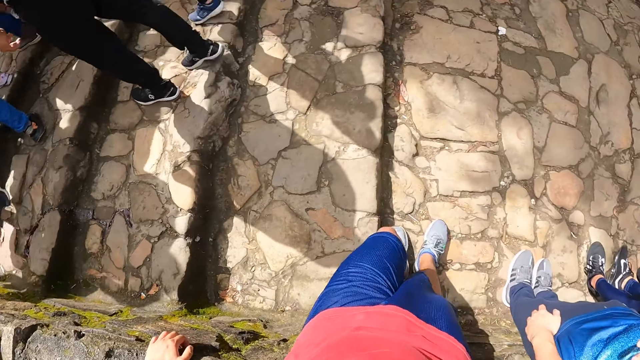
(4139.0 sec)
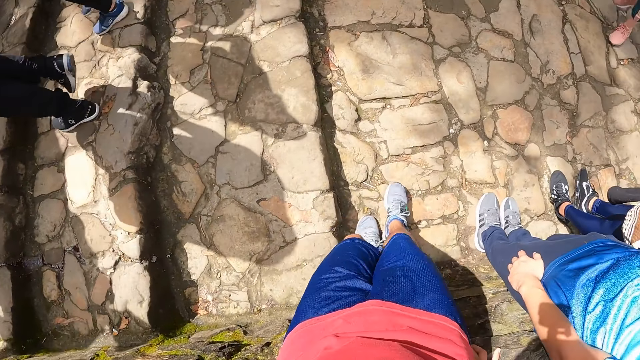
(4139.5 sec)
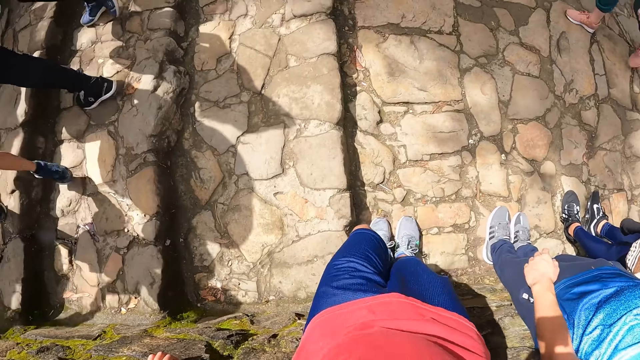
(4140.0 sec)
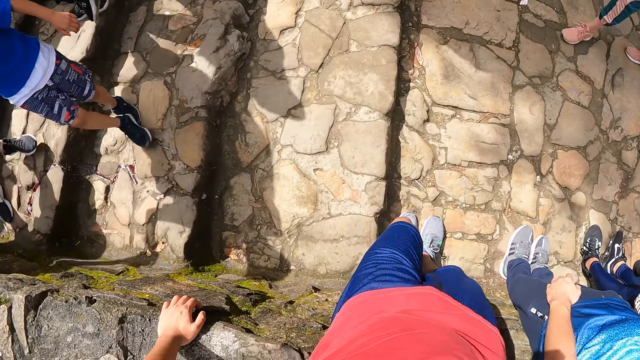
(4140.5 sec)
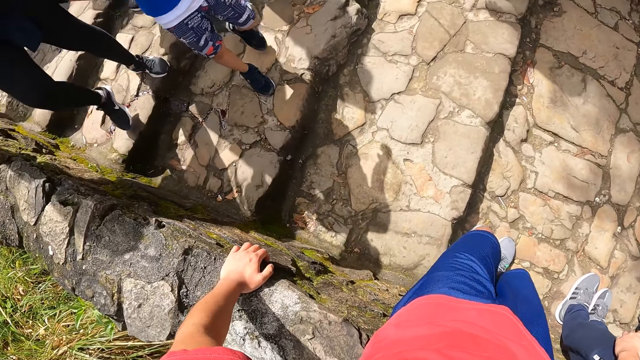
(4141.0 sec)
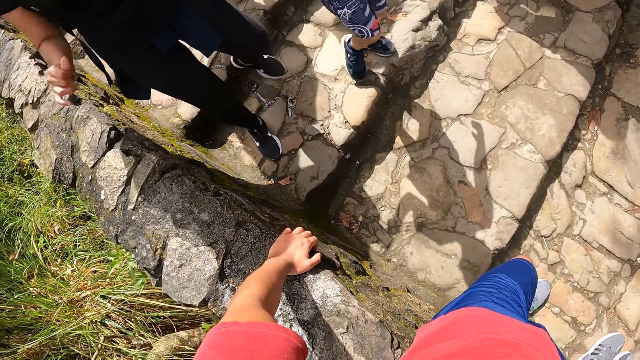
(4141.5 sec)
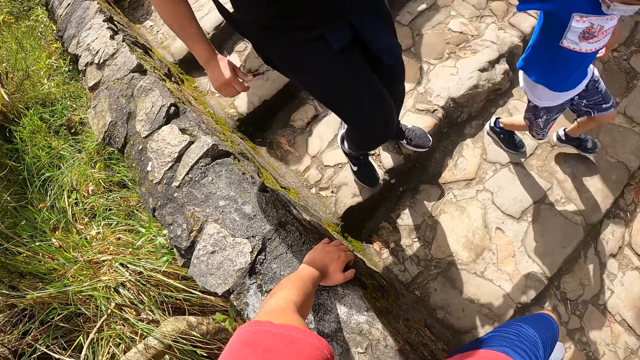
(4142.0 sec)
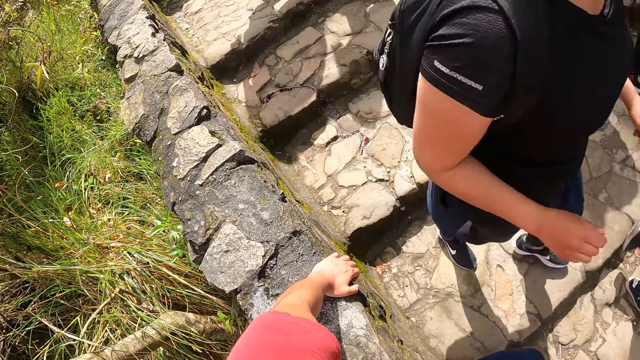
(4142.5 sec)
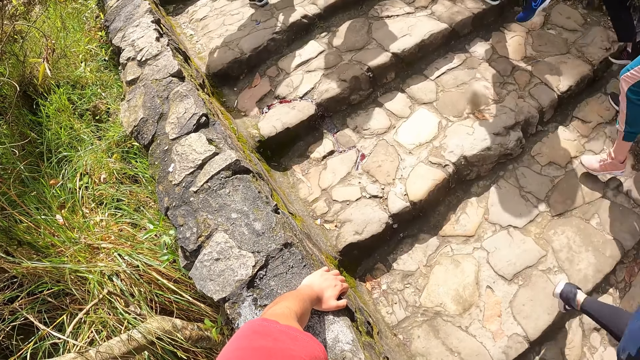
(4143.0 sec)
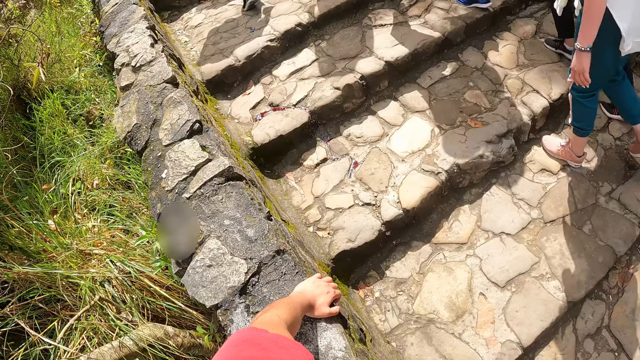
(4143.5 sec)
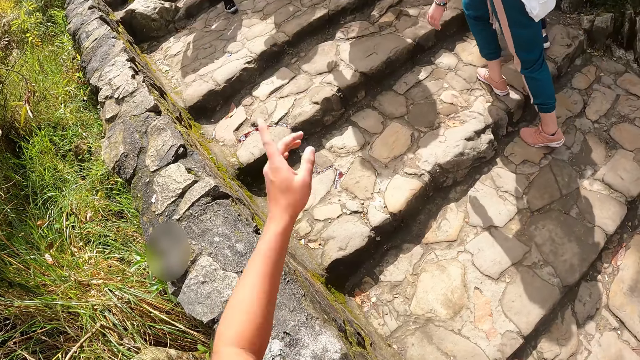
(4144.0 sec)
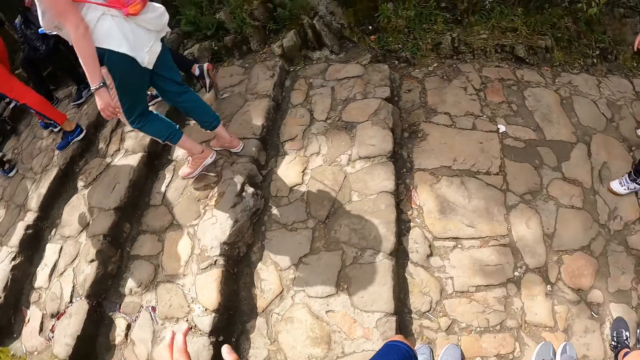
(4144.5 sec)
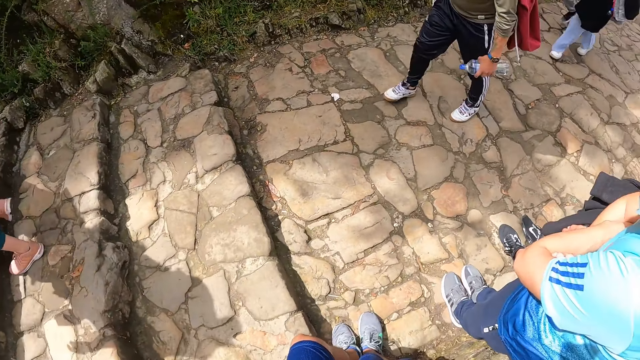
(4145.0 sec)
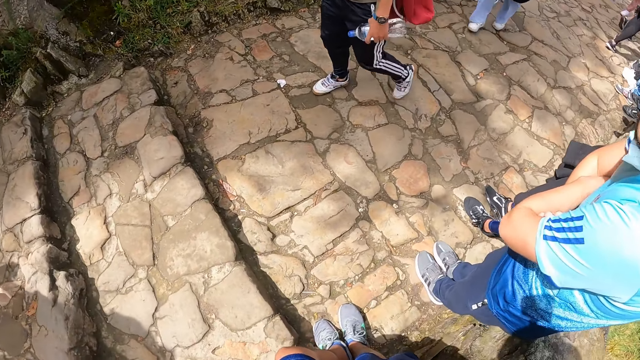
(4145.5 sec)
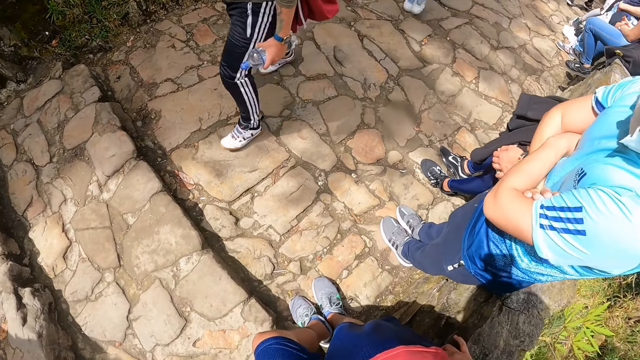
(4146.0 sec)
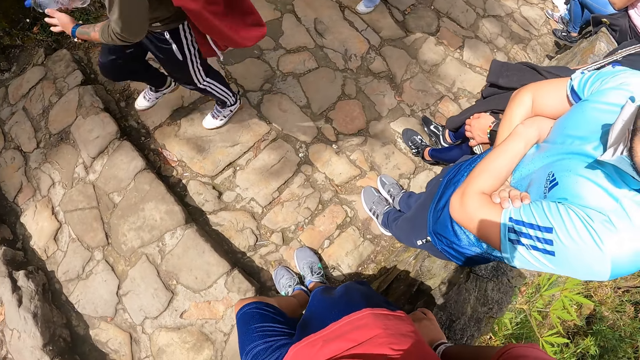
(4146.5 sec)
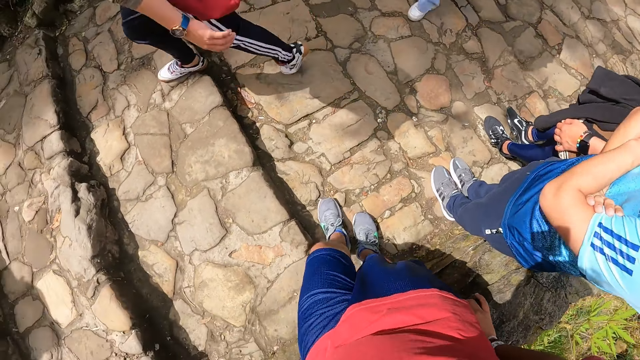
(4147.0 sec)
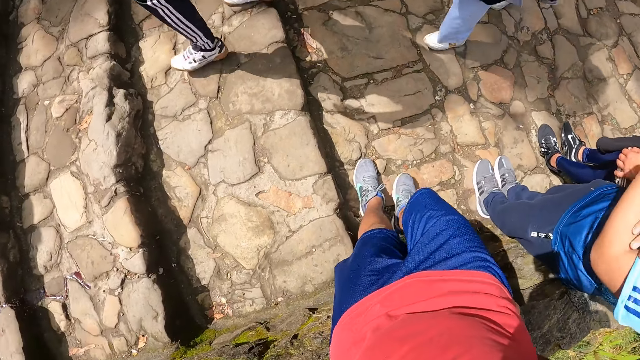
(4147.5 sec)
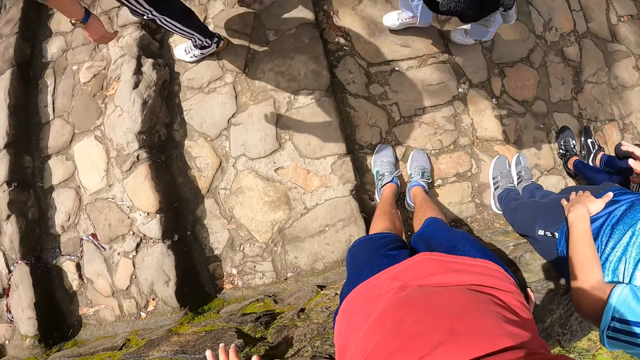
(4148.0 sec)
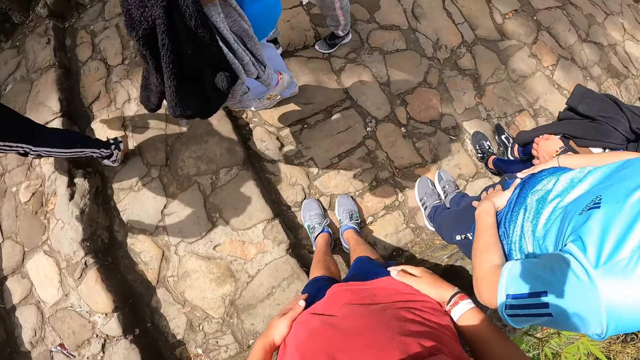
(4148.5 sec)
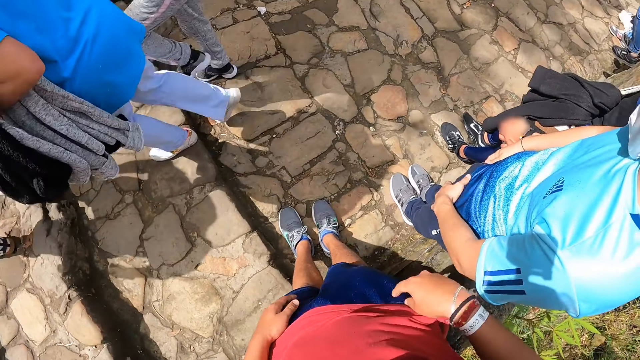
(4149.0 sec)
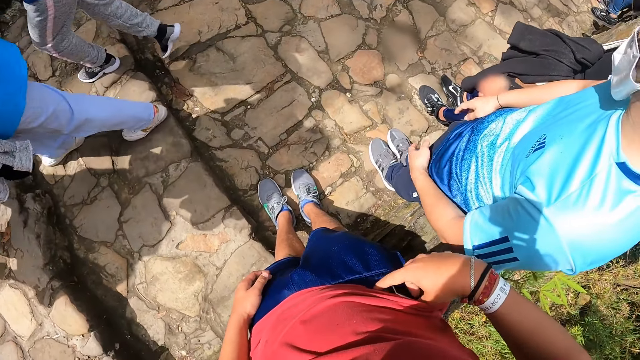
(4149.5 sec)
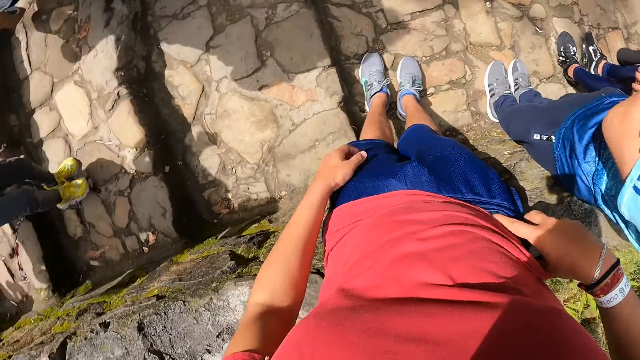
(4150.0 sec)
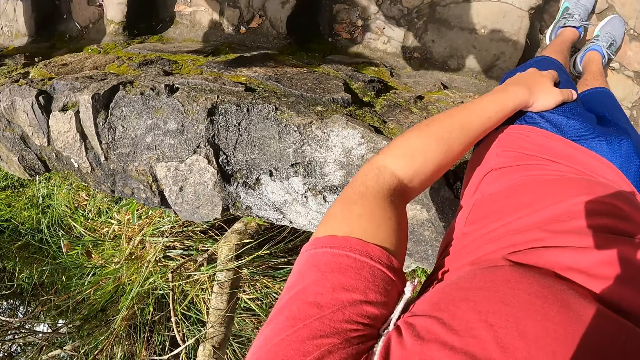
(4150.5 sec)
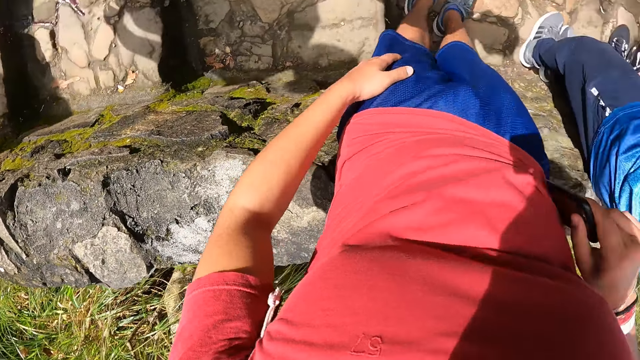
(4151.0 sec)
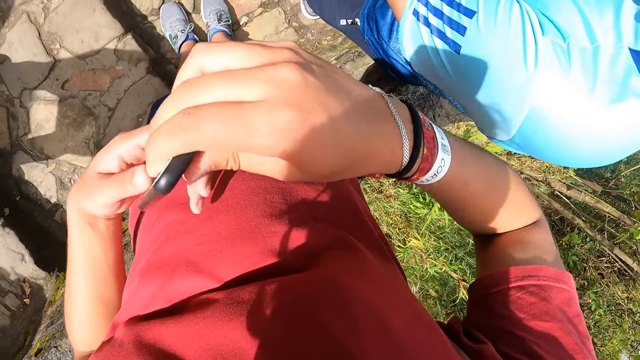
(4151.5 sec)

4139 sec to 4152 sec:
The camera wearer lifts his hand. He looks around. He pockets. He takes a phone from his shorts with his right hand.

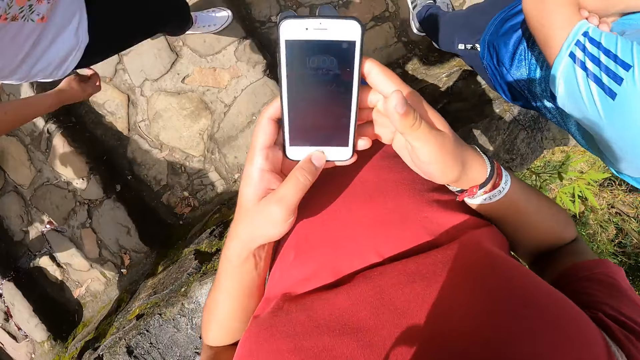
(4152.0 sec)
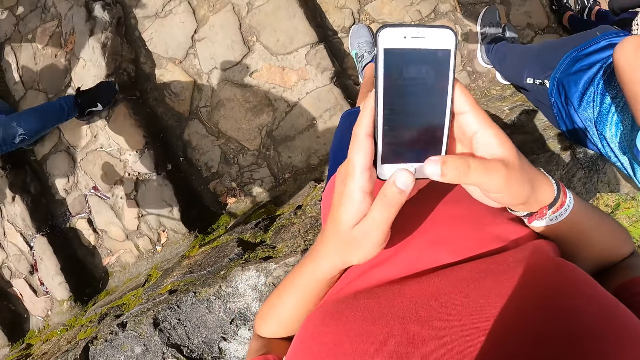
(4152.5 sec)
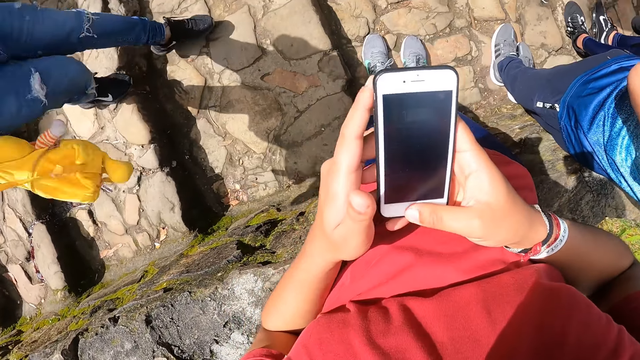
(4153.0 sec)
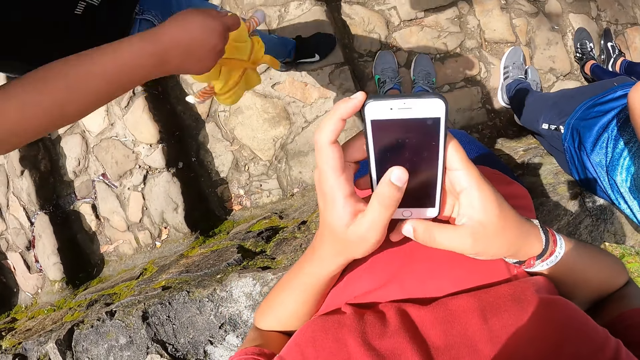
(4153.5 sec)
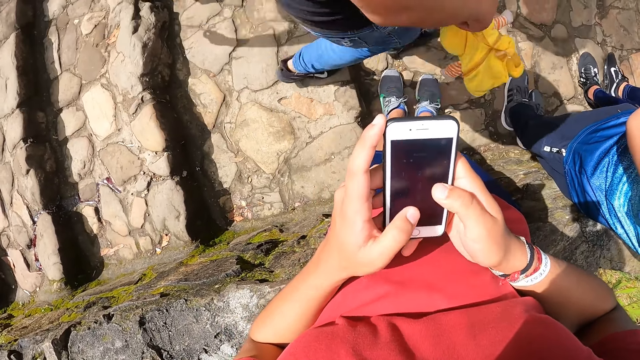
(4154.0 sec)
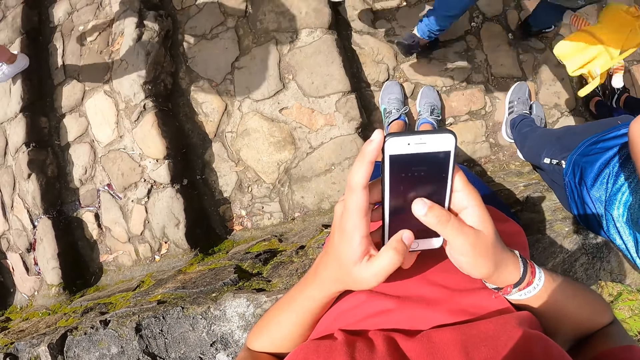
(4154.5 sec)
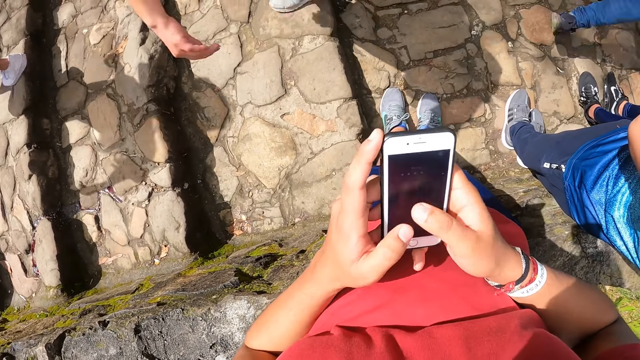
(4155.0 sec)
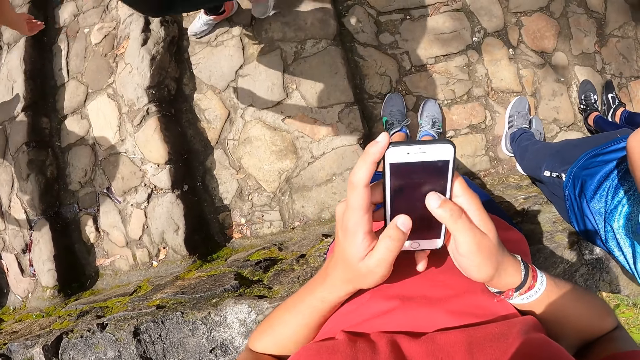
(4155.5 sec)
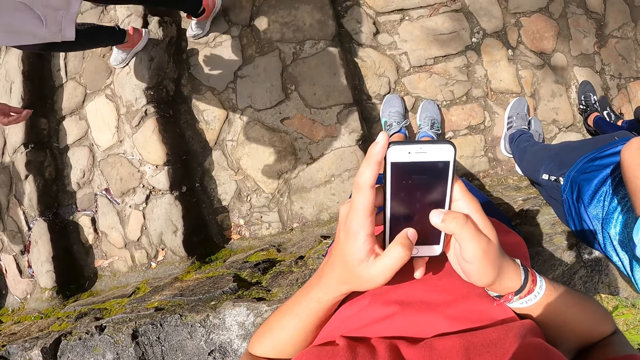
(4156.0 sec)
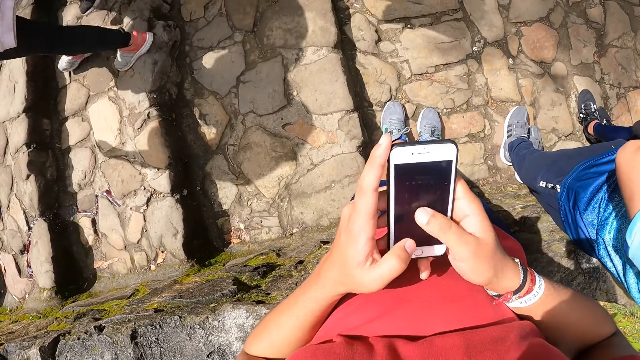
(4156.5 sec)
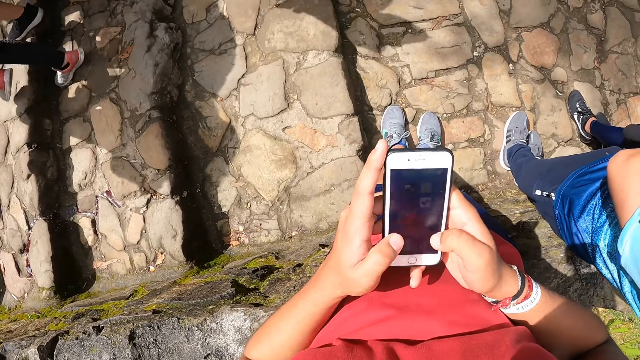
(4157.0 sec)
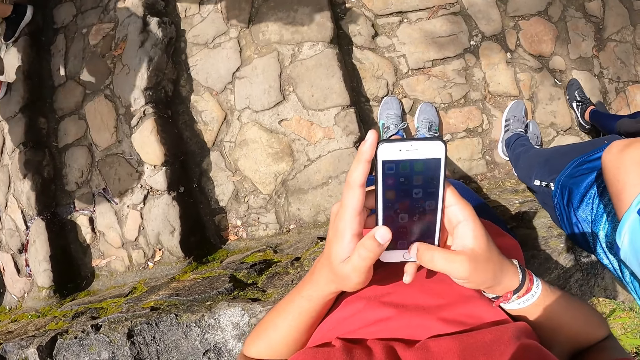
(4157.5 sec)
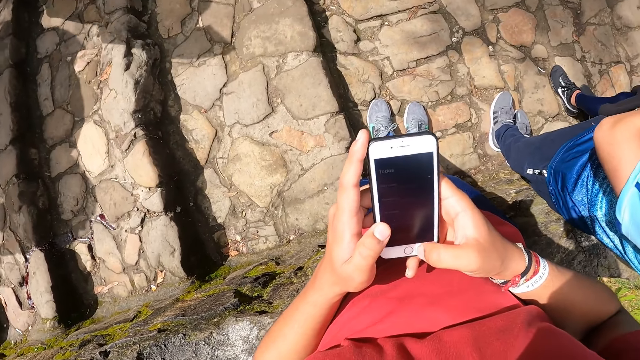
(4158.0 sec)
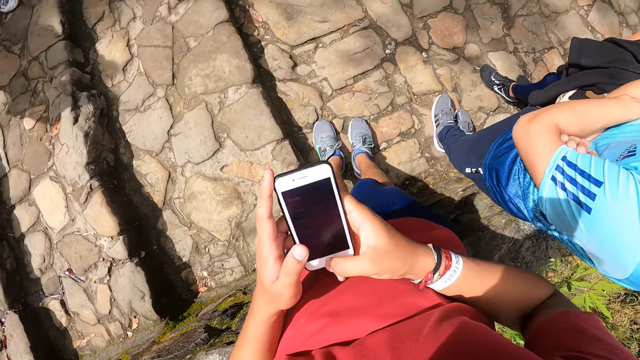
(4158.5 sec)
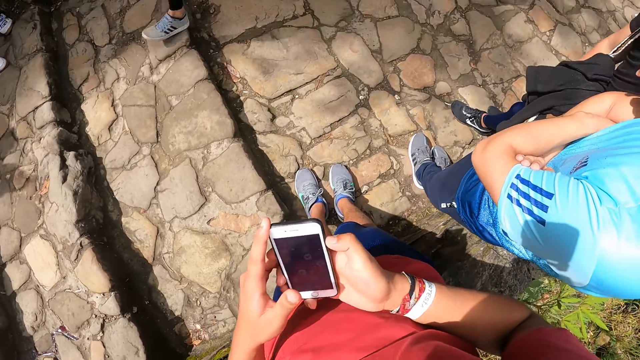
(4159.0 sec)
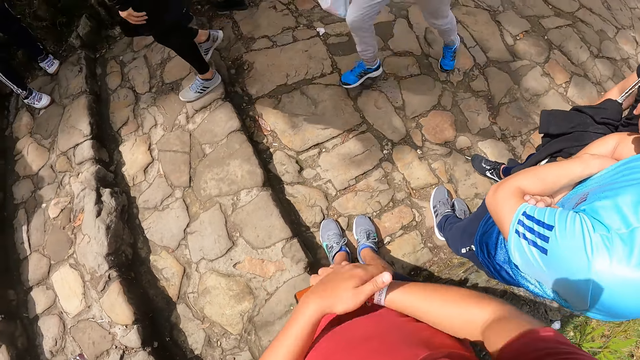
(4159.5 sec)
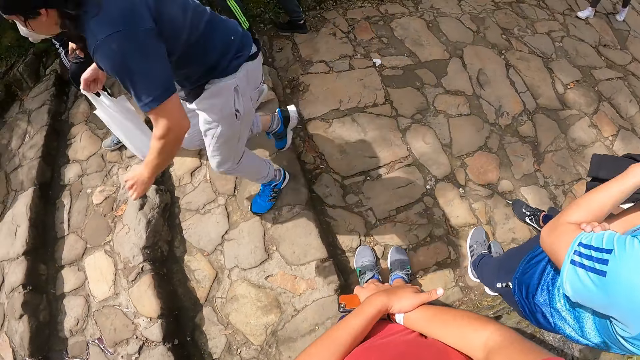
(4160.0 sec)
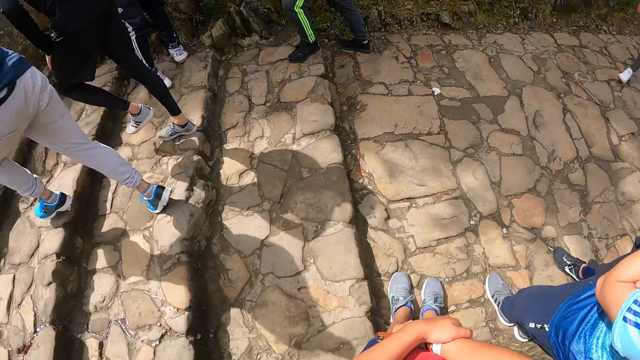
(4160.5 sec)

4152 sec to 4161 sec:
The camera wearer operates the phone with both hands.
